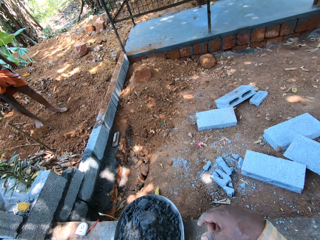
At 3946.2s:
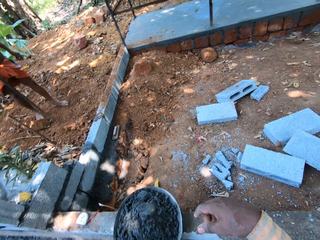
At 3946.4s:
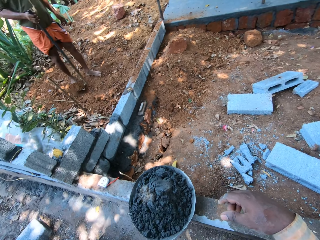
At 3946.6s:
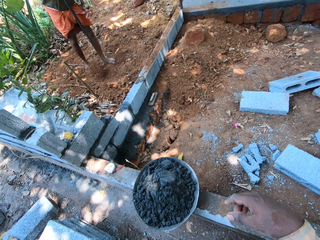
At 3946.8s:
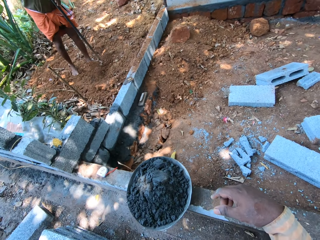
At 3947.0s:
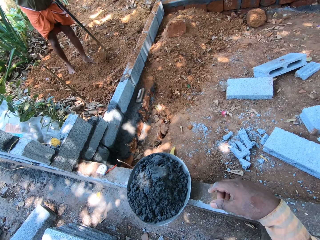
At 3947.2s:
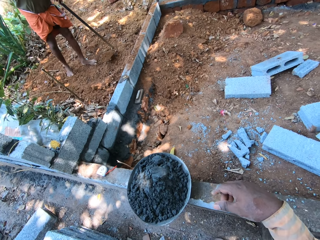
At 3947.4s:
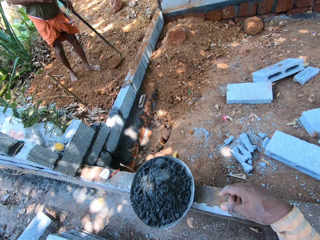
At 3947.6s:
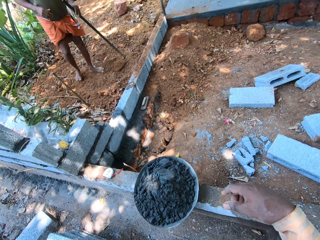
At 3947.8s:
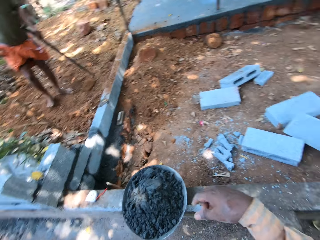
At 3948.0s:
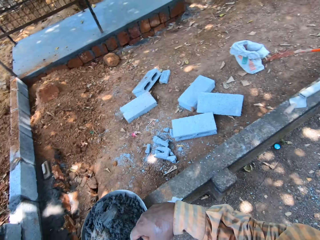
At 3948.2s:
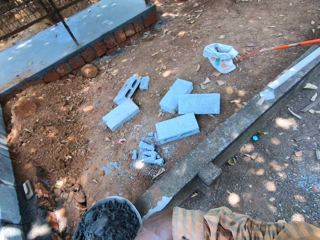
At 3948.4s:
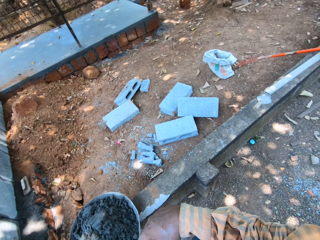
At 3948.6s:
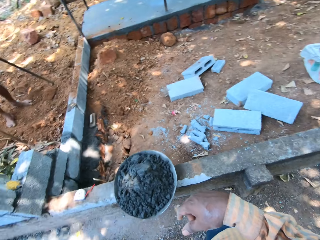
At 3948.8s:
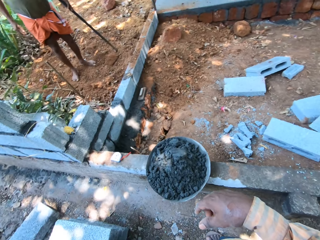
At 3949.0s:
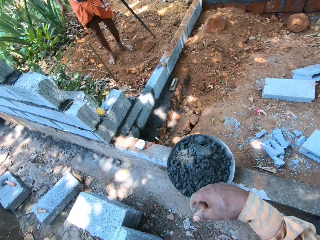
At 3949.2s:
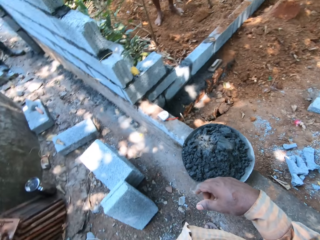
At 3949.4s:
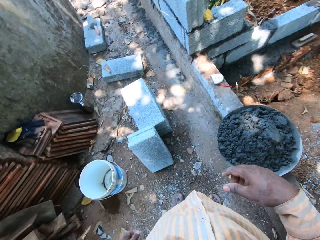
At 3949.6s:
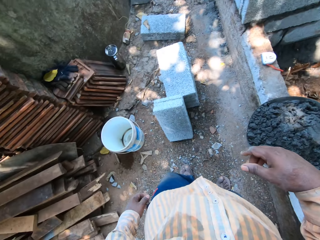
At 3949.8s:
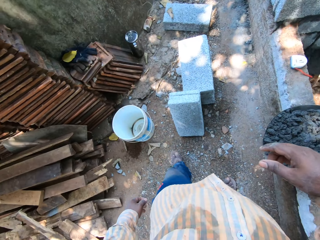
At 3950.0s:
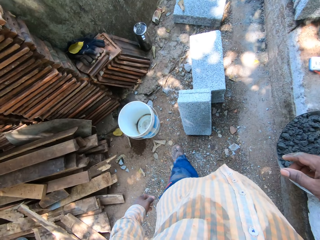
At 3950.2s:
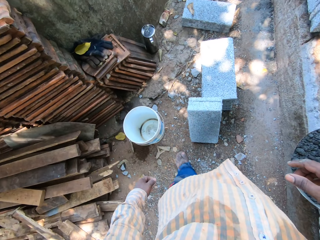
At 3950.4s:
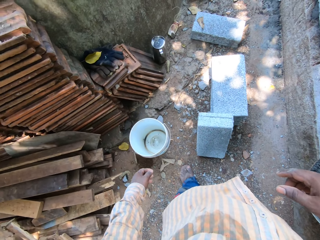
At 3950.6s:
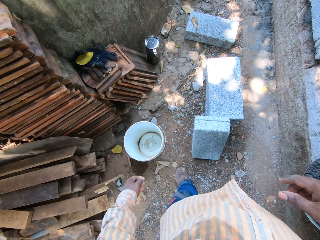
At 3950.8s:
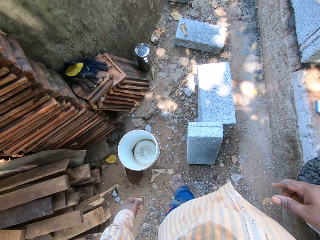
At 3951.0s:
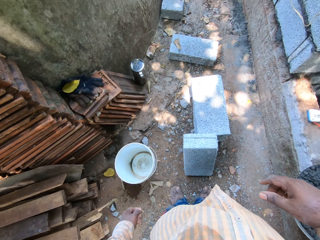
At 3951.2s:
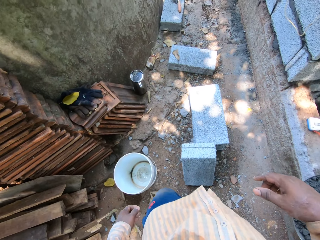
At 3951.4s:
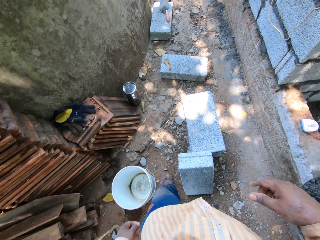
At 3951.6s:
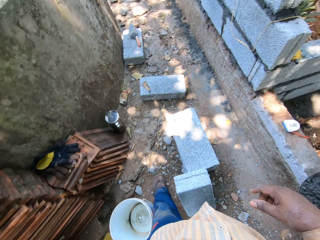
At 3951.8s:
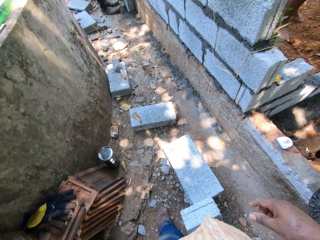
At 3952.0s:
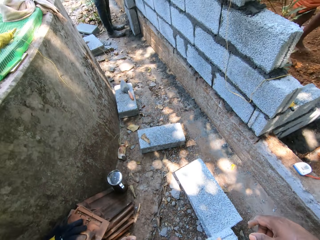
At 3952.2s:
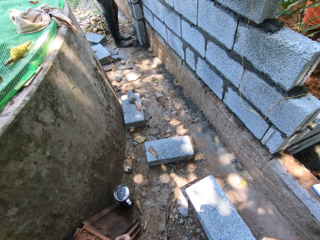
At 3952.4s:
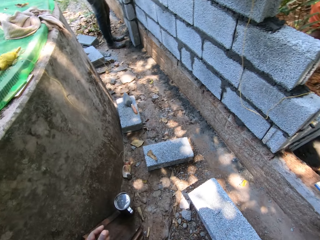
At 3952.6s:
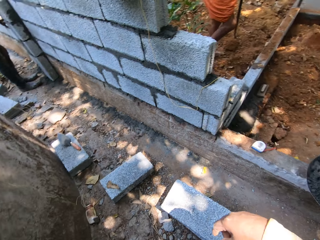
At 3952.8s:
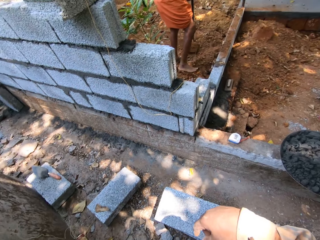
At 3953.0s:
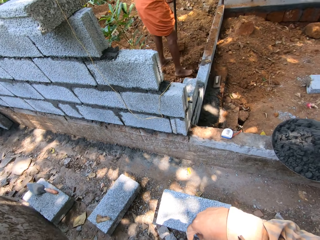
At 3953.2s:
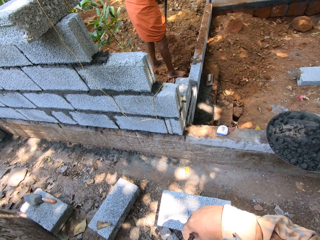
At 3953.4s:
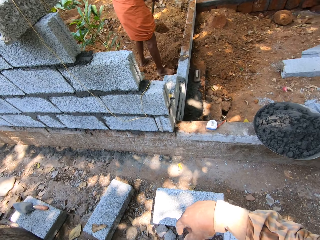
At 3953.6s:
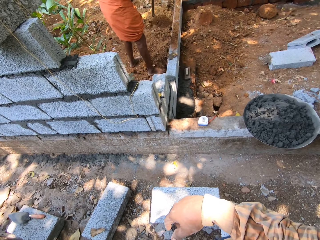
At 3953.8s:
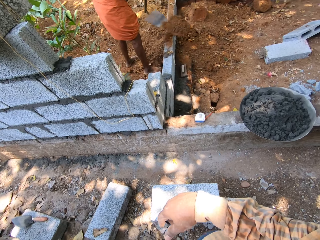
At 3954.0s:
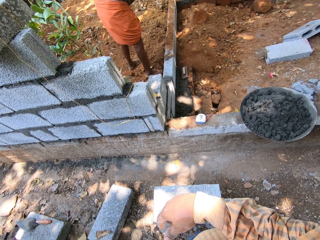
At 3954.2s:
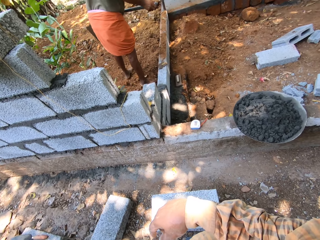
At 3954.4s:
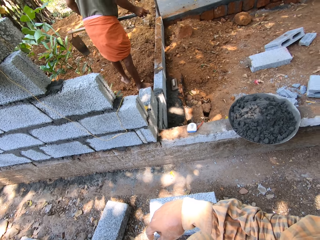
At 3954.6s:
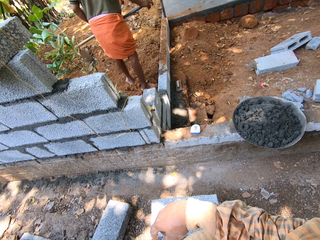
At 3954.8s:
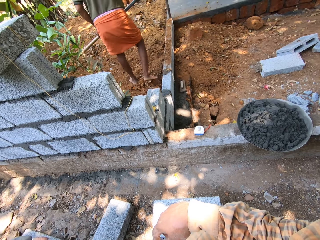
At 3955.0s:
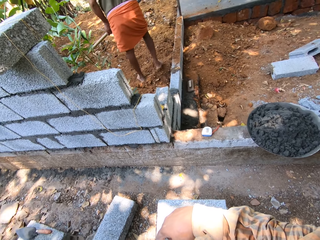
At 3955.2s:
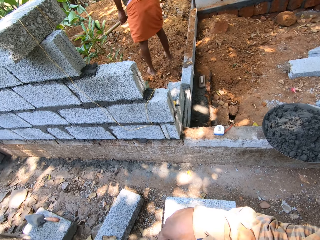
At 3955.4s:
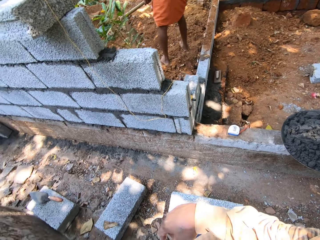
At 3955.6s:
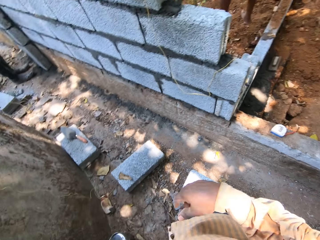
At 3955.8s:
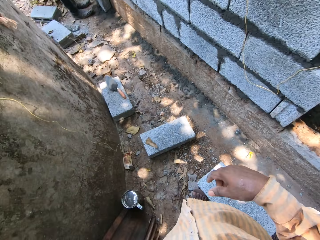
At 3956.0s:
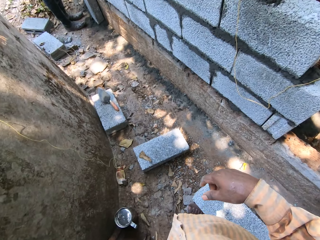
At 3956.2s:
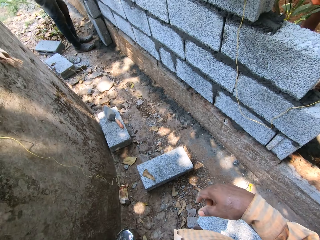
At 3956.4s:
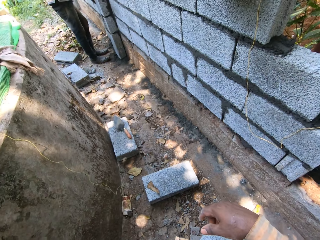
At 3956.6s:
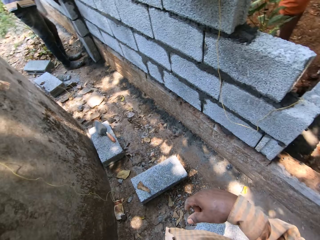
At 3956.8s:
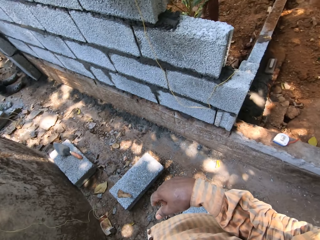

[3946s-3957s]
A man picks up the hoe from the ground with his right hand. The man talks to the camera wearer. The man places the hoe on the ground with his right hand. The camera wearer moves around. The man picks up the hoe from the ground with his hands. The man scoops soil. The camera wearer throws sand with the hoe in his hands on the ground. The man throws the soil on the ground.

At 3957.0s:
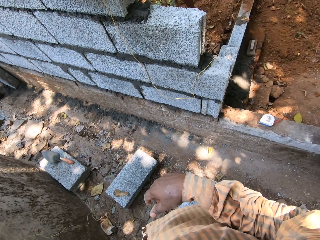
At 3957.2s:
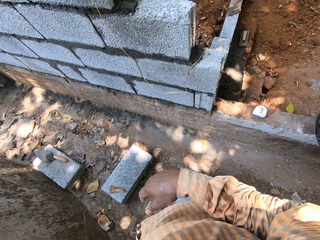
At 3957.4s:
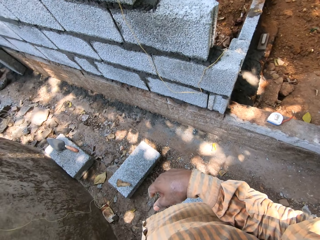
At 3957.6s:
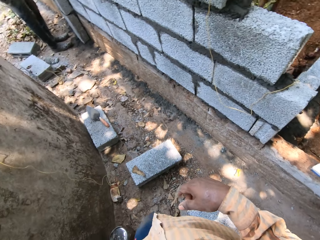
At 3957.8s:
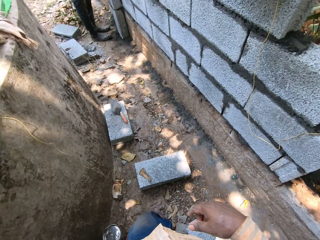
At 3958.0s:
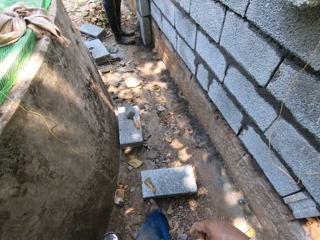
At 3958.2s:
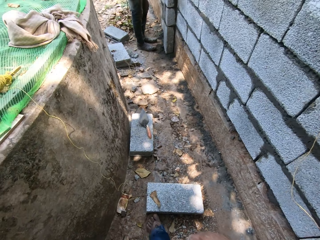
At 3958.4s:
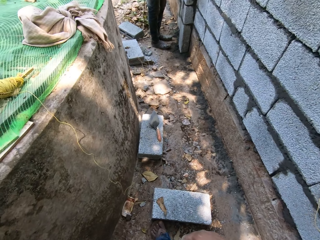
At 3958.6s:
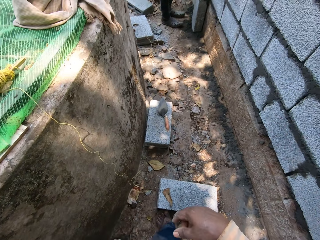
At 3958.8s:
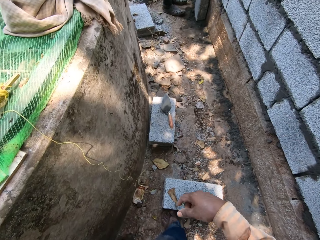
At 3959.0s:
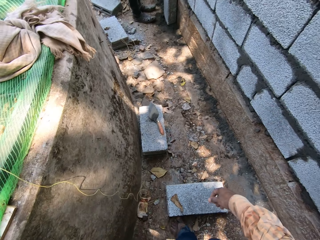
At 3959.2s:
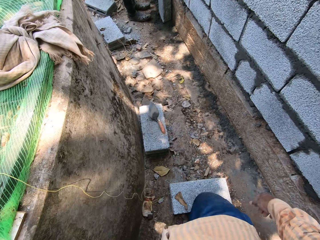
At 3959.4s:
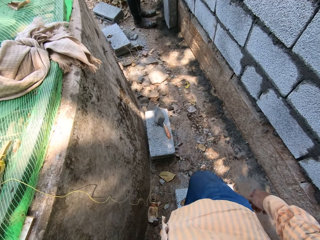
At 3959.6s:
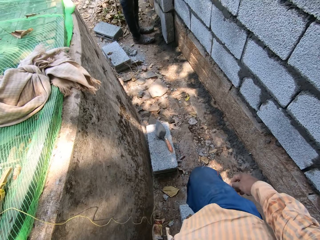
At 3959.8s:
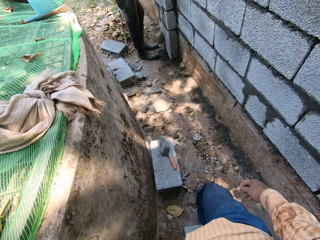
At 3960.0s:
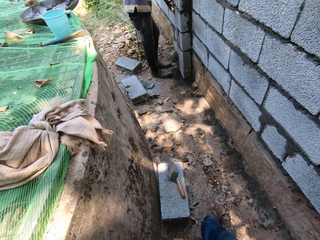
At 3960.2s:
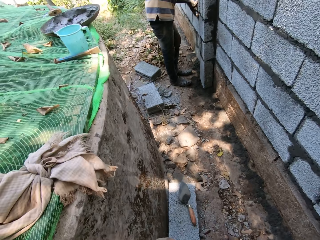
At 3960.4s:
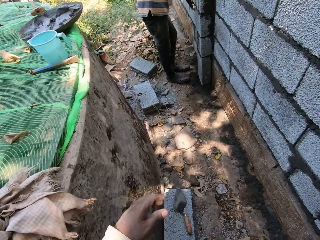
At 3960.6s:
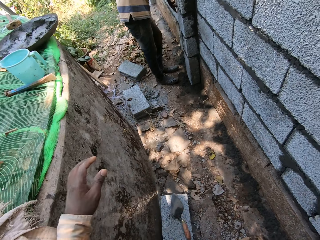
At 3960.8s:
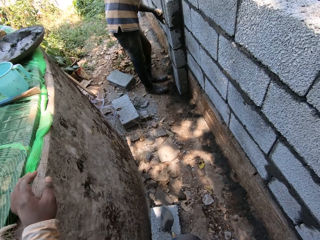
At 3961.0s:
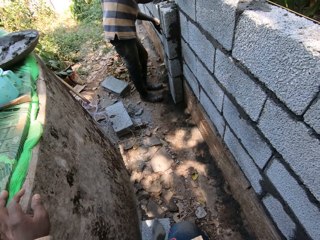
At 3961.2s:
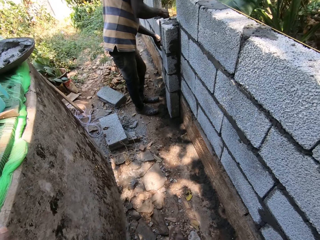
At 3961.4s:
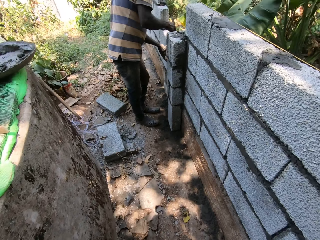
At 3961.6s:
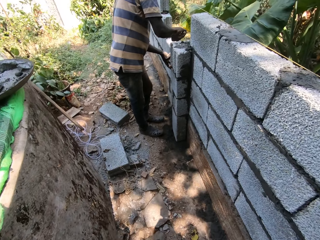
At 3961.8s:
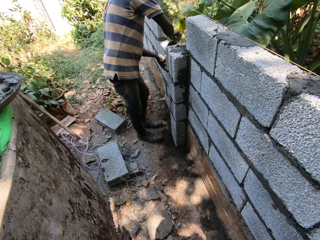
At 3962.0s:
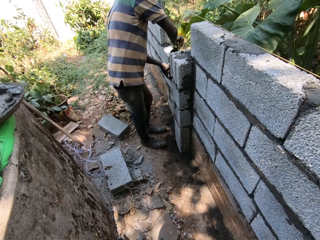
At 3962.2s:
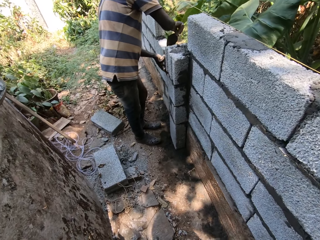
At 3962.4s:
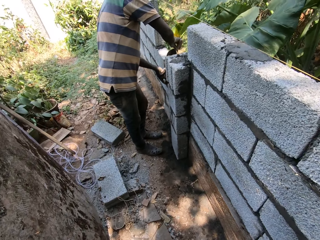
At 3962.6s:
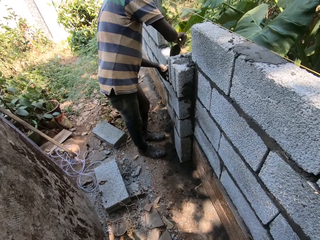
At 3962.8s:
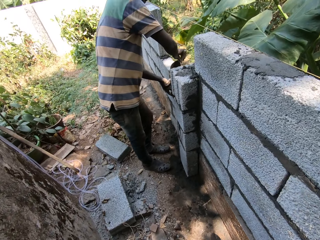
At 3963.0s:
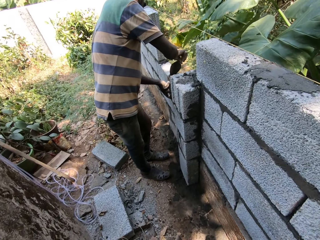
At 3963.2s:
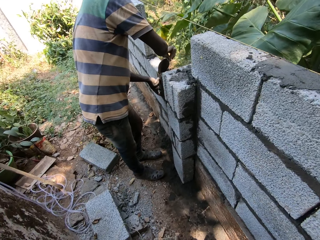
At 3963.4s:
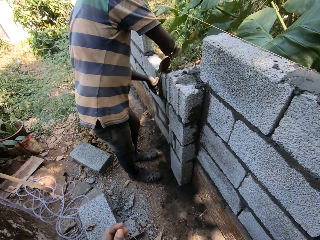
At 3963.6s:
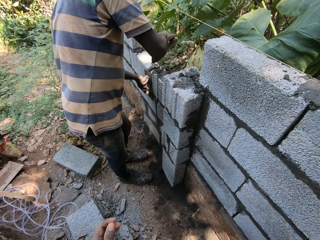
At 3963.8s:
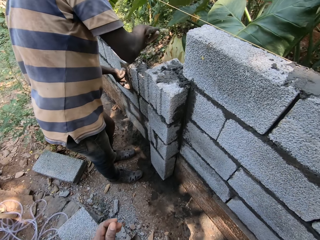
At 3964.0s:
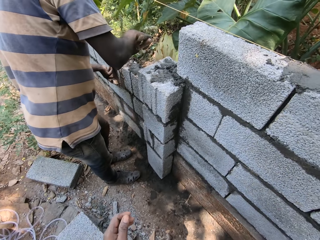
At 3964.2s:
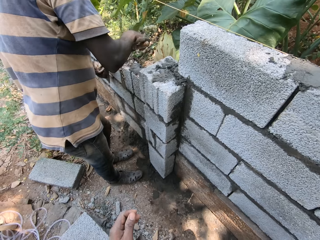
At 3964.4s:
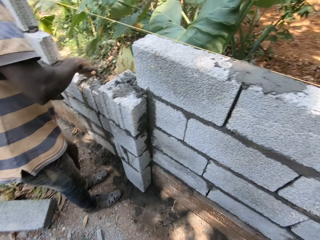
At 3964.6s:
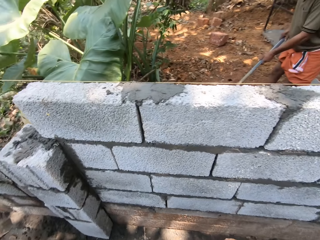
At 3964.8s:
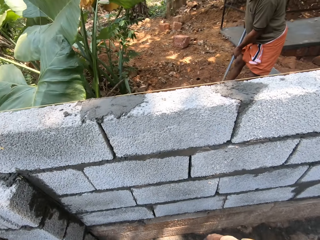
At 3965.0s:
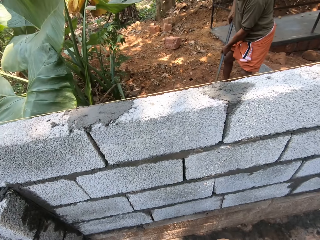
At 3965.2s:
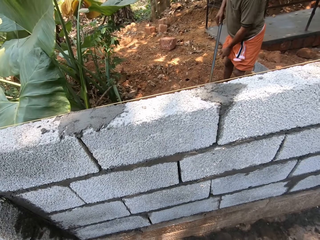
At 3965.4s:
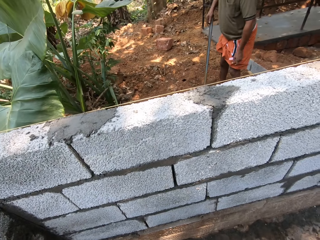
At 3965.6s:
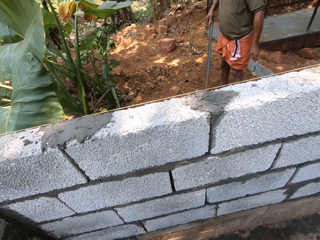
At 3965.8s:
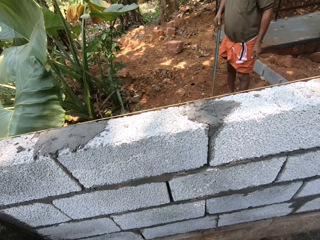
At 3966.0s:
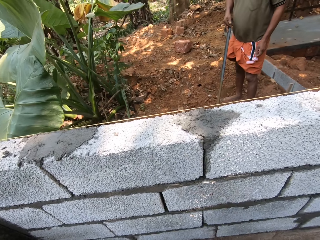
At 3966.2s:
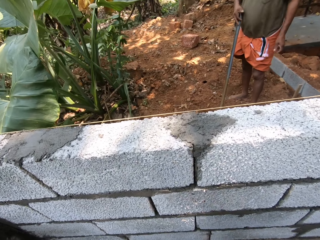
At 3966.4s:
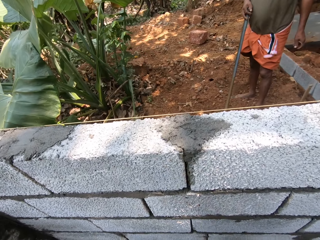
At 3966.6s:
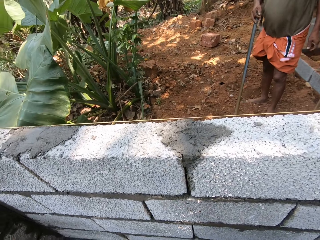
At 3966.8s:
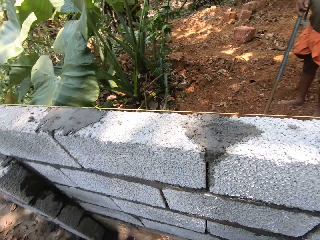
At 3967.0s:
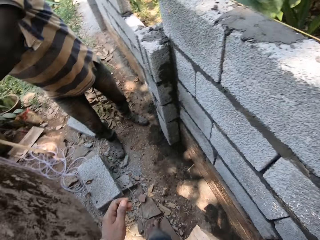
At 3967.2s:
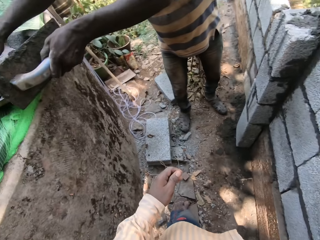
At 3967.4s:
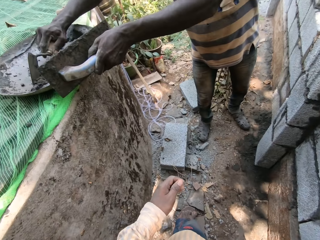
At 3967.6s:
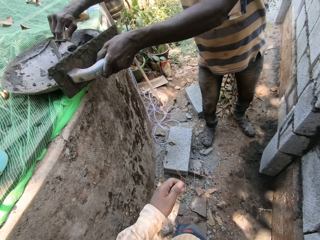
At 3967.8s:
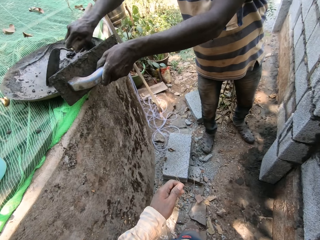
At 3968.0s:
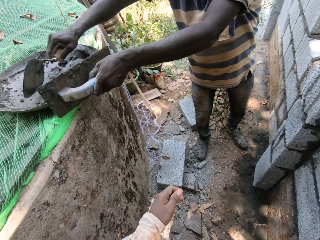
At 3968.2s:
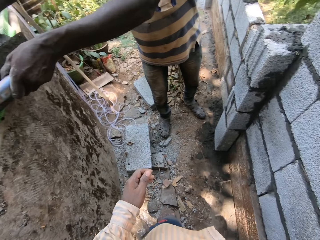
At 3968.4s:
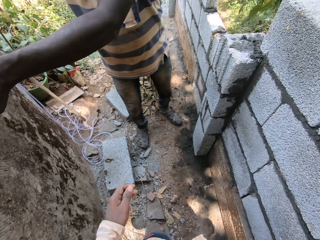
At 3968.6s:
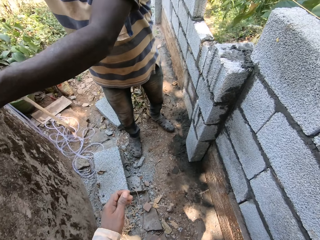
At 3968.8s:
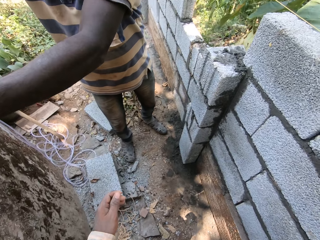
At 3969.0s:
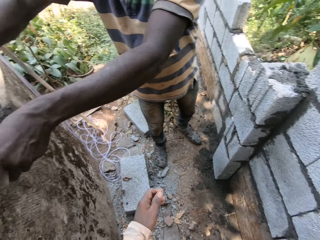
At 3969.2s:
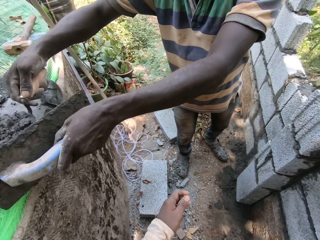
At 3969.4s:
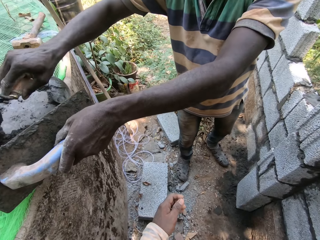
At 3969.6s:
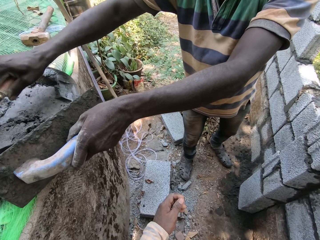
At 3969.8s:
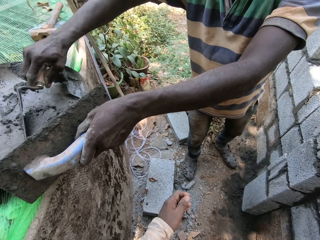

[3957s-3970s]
The camera wearer looks around. They move around. A man smoothens the mortar on the fence with the wooden float in his left hand. The man smoothens the mortar on the fence with the hand trowel in his right hand. Another man interacts with the camera wearer. The first man puts mortar between the concrete blocks. The camera wearer talks to the first man. The other man talks to the camera wearer. The first man turns the head pan on the covered pit with the hand trowel in his right hand. The camera wearer looks around. The first man scoops the mortar.
